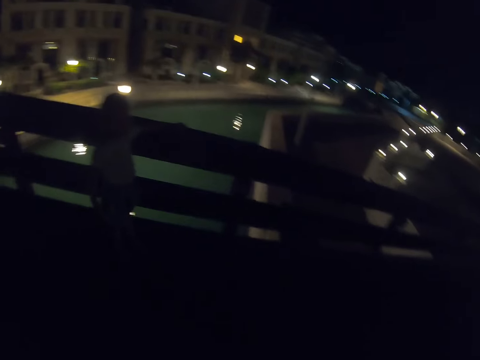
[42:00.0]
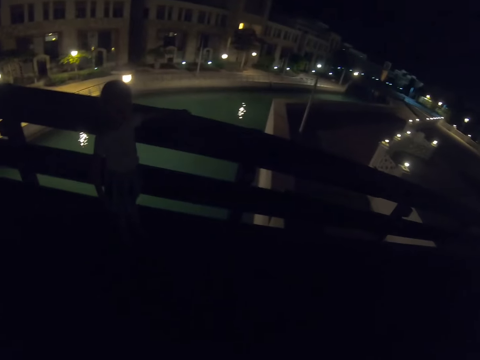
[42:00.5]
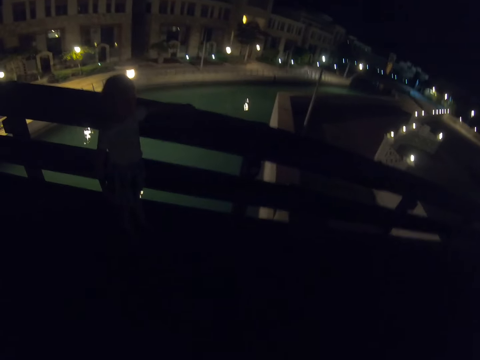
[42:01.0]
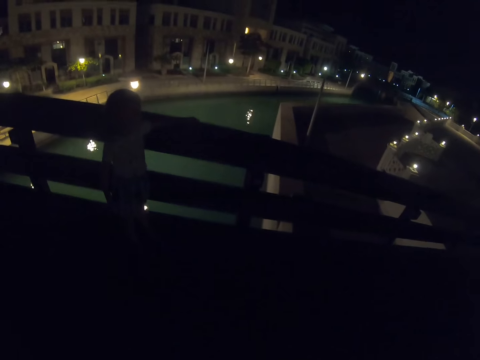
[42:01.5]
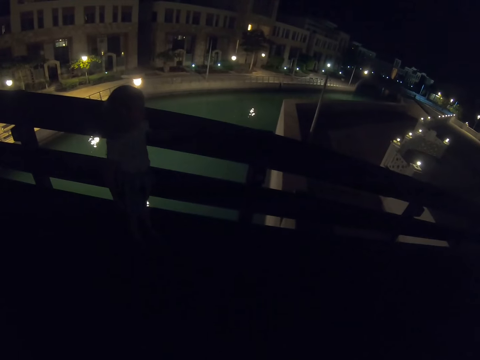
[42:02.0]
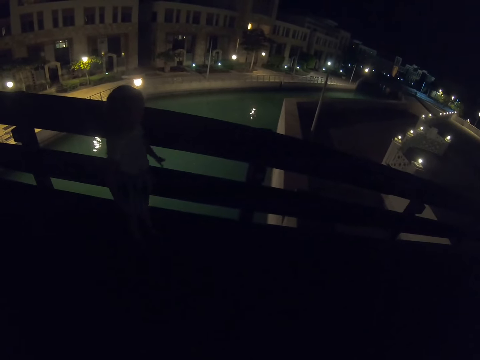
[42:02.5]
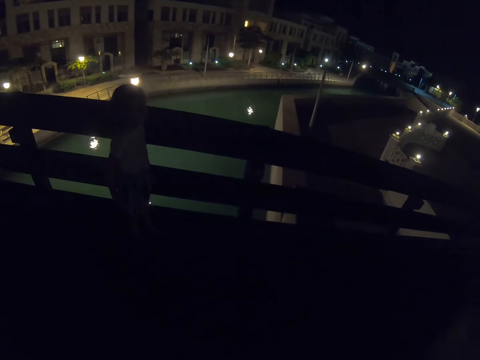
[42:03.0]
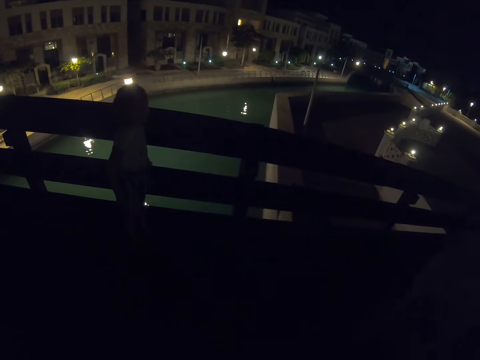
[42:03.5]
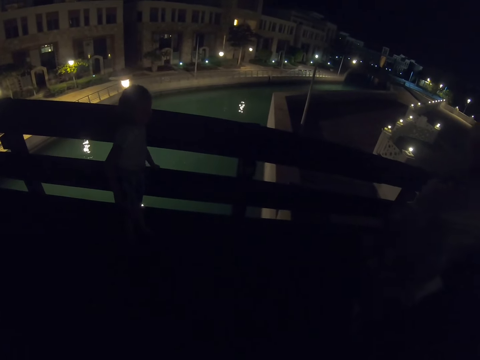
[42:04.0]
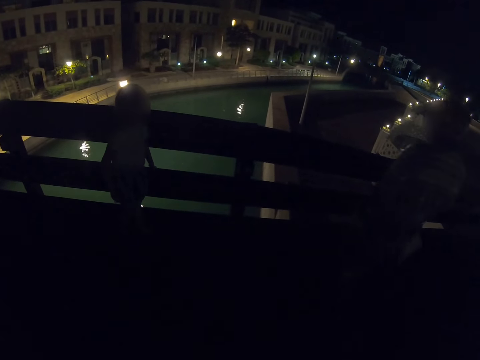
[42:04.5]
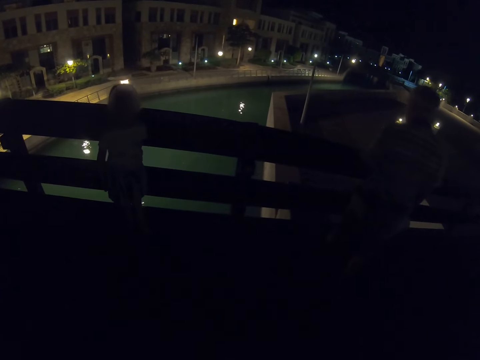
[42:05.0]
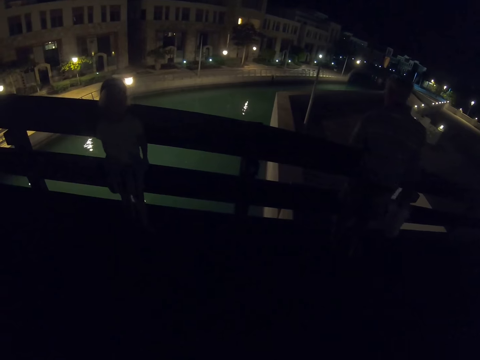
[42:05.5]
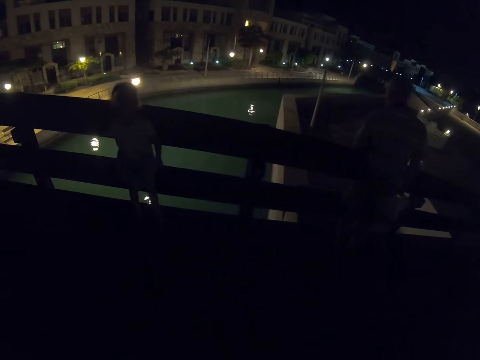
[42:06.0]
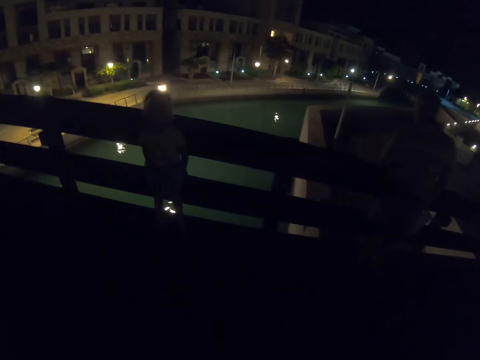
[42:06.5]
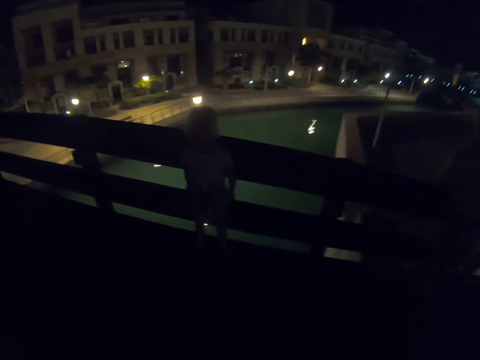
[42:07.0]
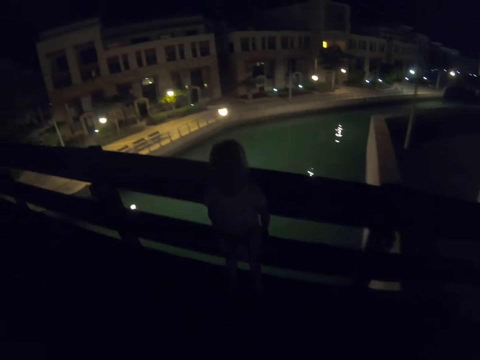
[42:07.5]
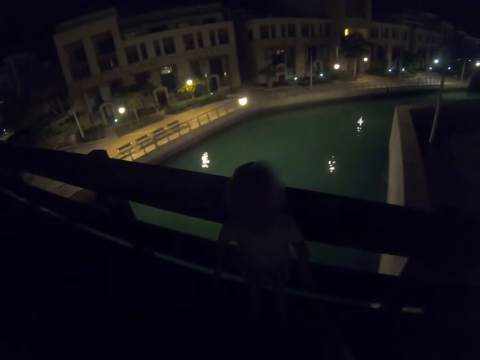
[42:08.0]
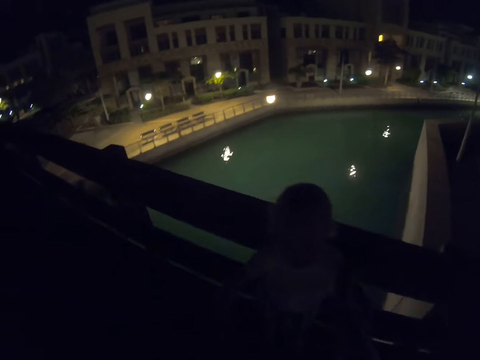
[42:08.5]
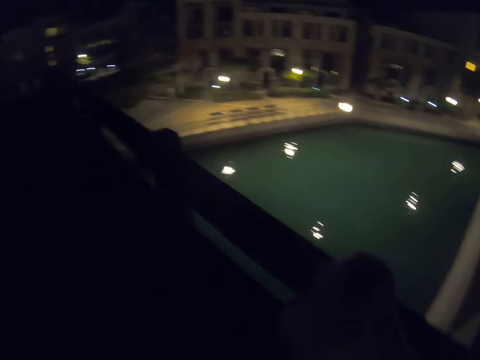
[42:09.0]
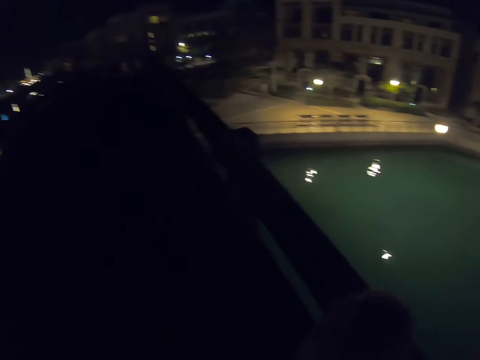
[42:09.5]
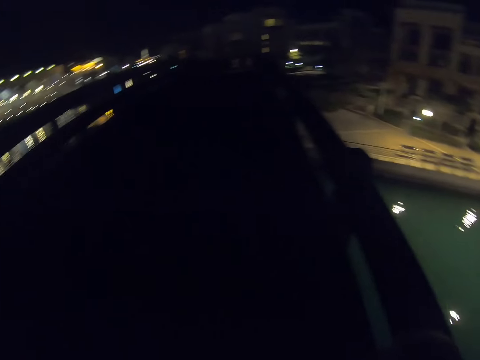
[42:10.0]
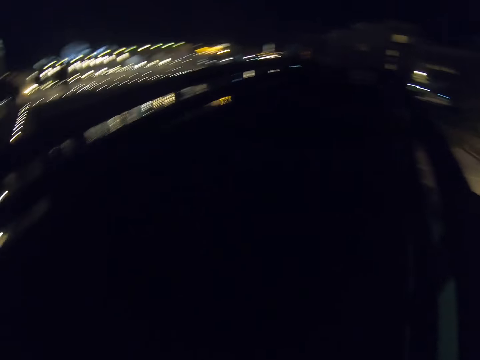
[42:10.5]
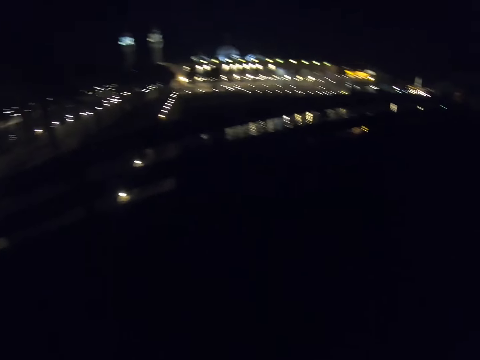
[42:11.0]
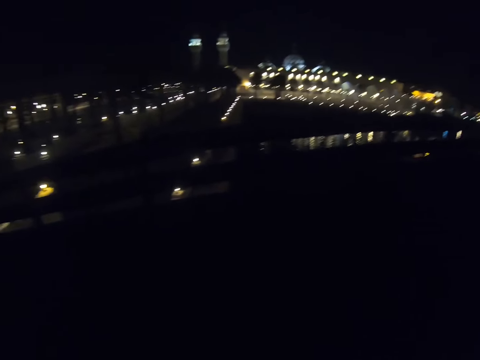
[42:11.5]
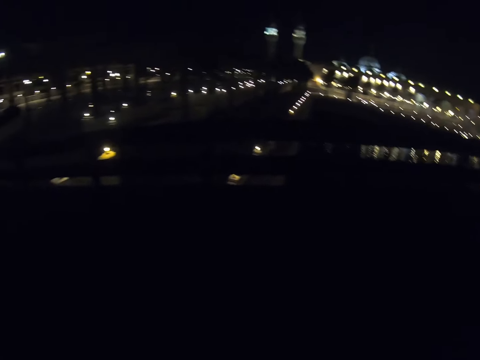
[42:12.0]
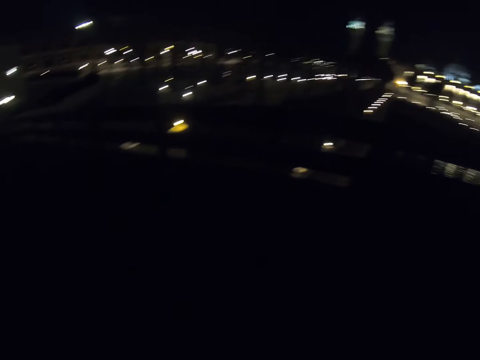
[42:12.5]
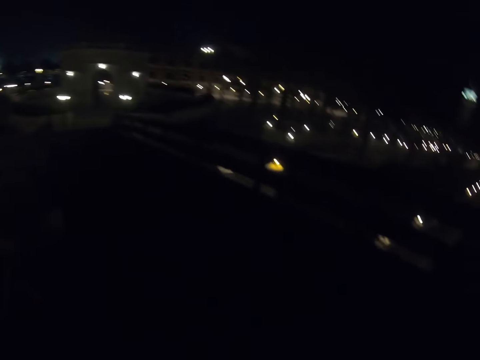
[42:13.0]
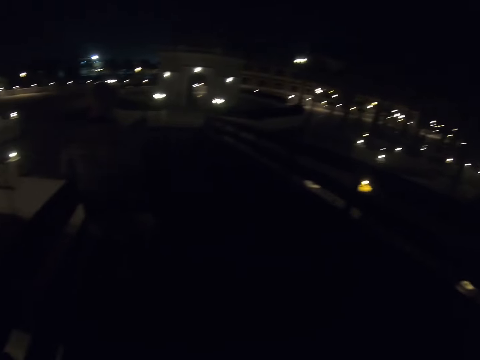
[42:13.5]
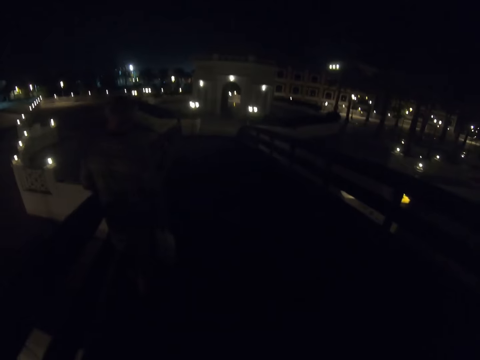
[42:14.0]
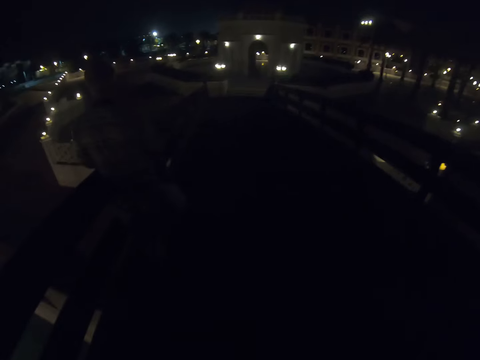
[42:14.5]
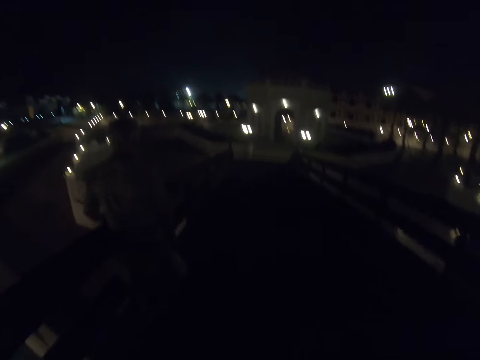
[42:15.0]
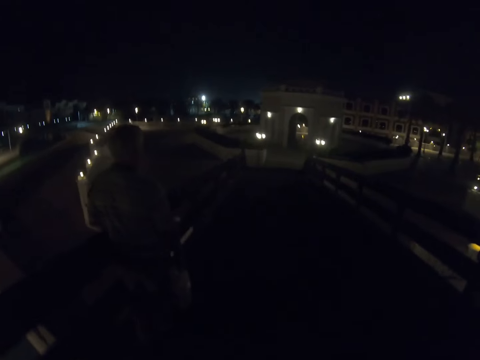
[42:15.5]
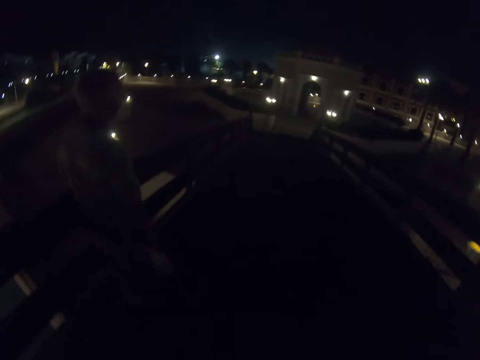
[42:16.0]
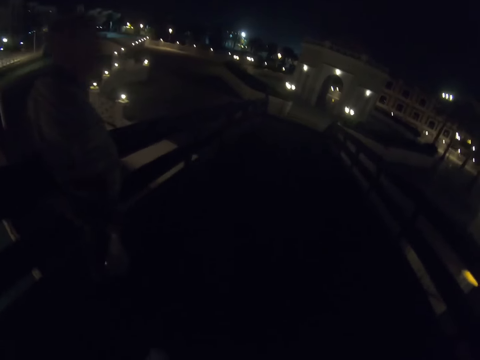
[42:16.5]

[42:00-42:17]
The camera wearer looks at a person. They look around.

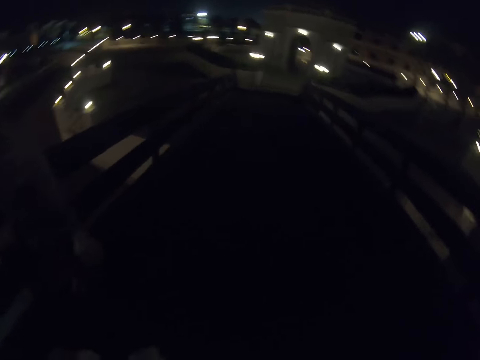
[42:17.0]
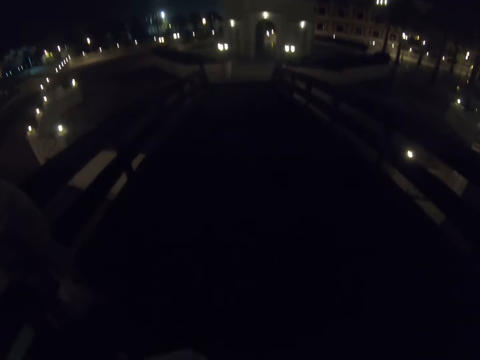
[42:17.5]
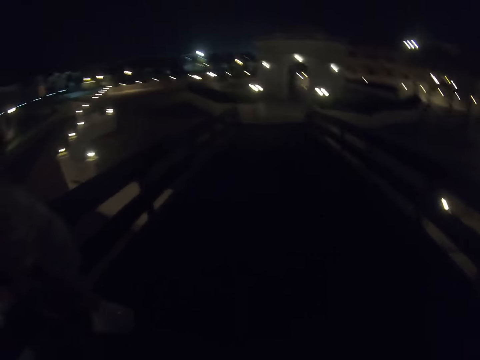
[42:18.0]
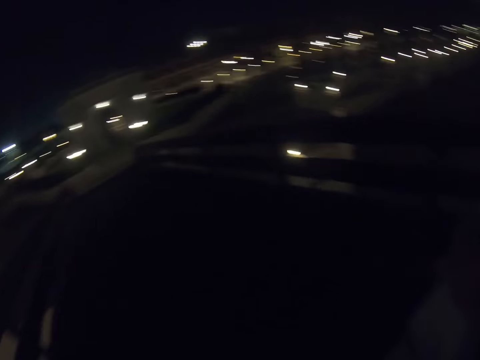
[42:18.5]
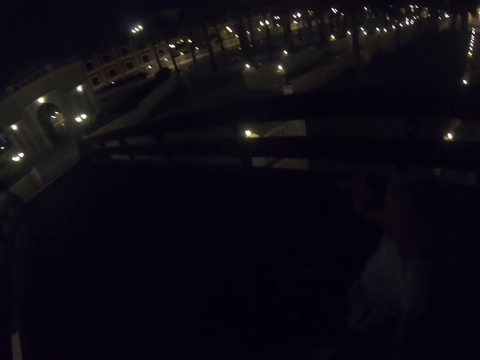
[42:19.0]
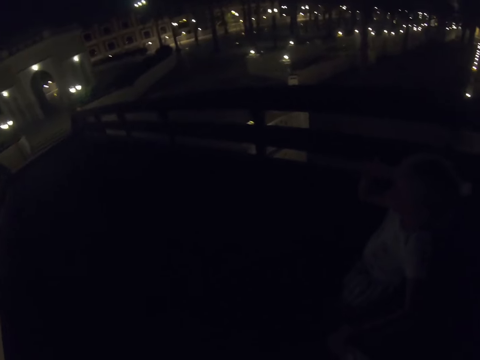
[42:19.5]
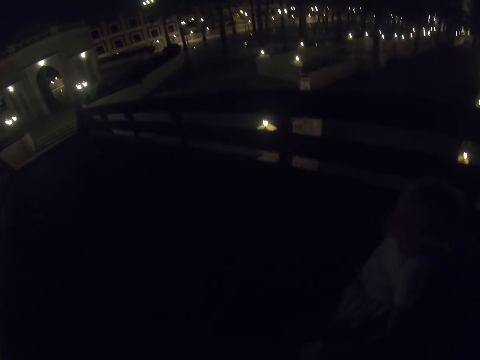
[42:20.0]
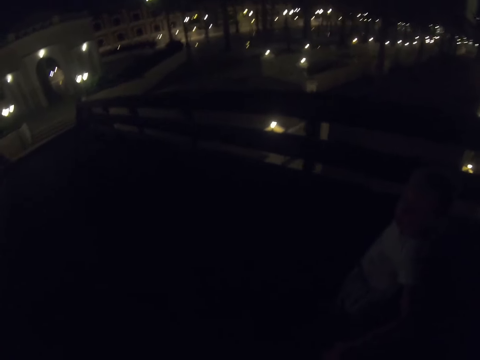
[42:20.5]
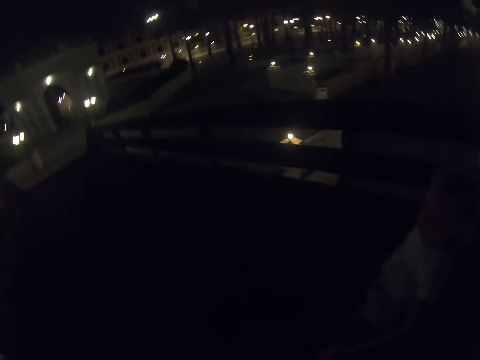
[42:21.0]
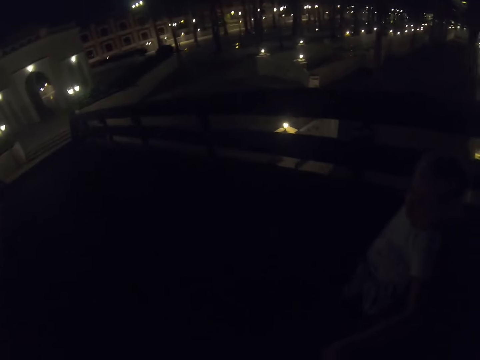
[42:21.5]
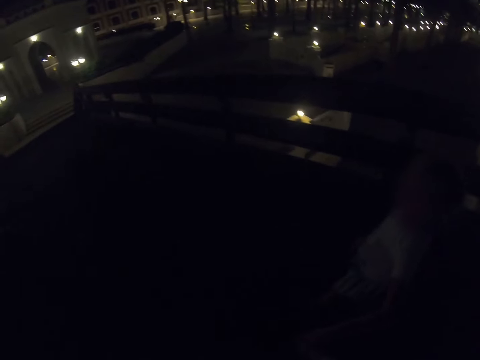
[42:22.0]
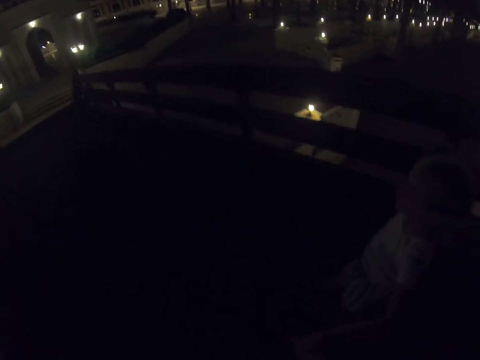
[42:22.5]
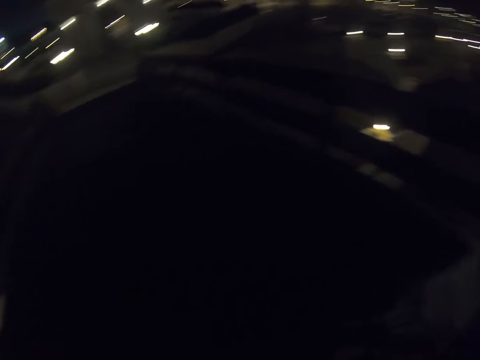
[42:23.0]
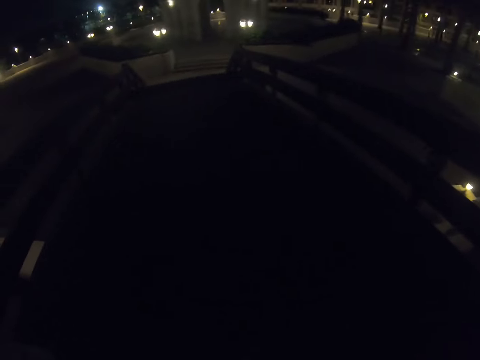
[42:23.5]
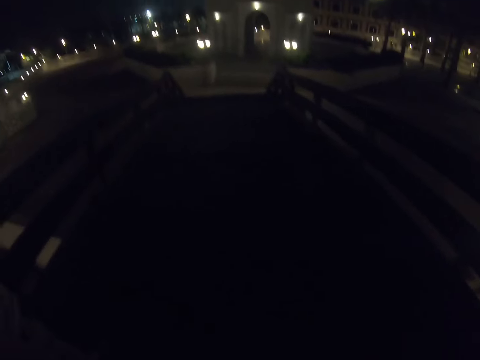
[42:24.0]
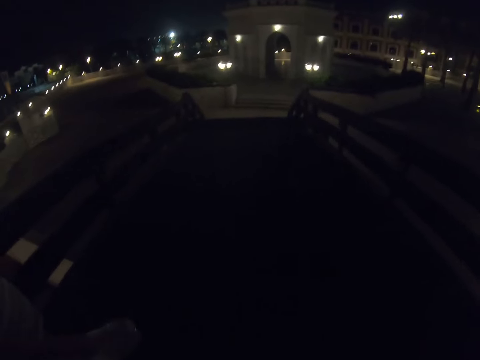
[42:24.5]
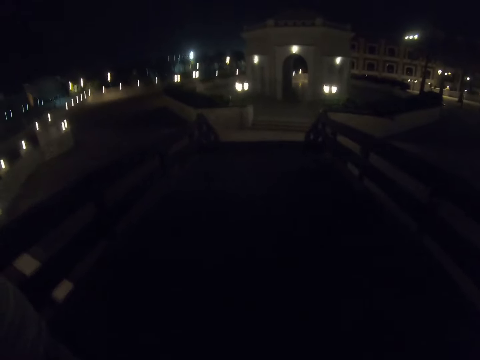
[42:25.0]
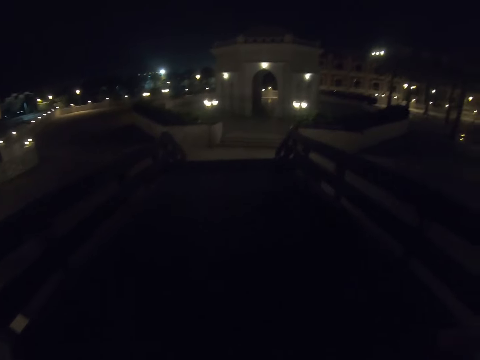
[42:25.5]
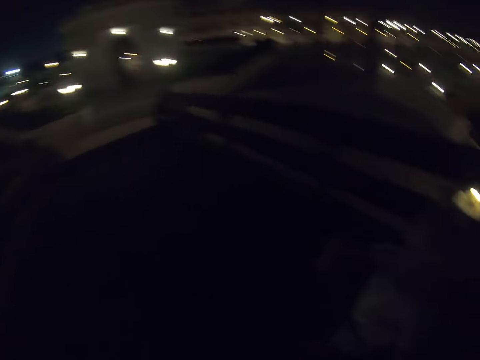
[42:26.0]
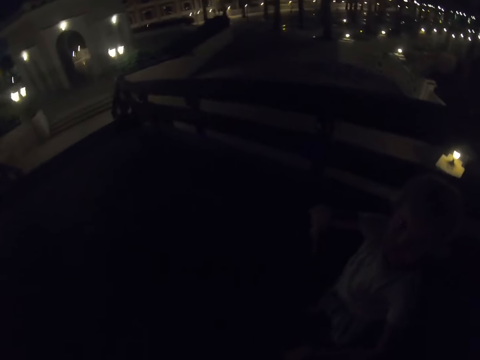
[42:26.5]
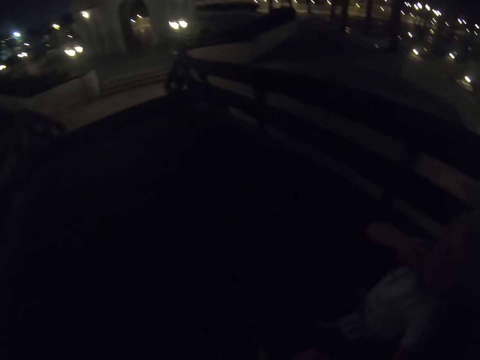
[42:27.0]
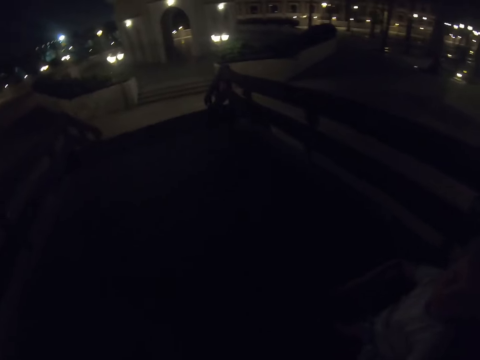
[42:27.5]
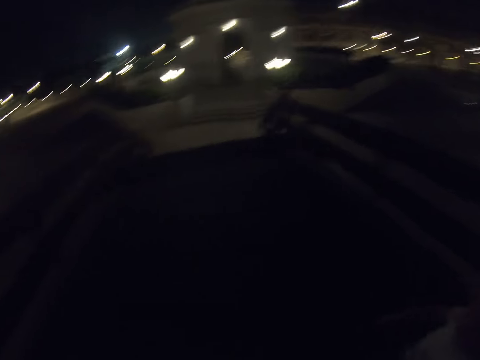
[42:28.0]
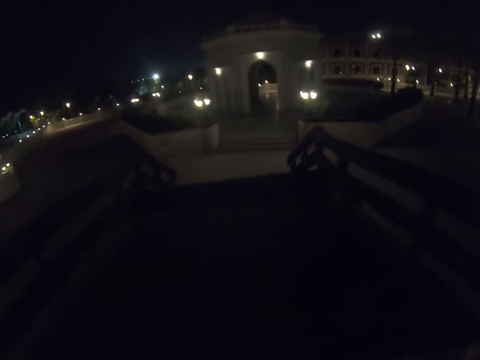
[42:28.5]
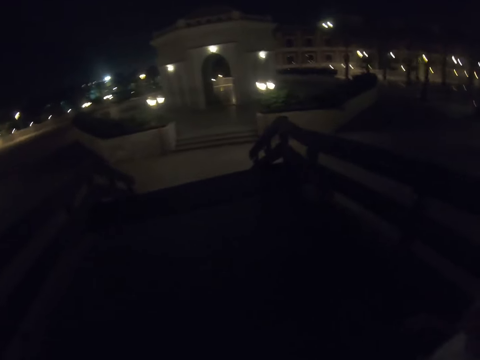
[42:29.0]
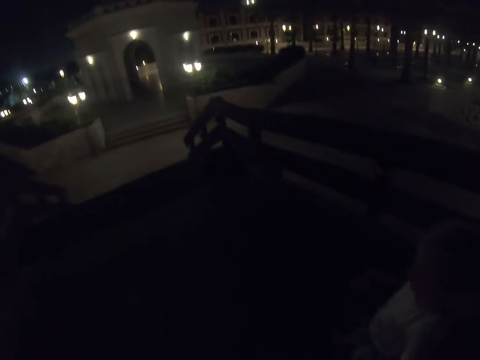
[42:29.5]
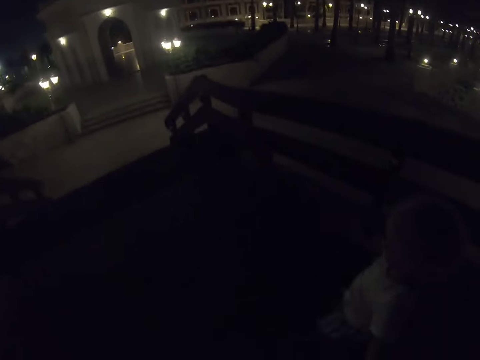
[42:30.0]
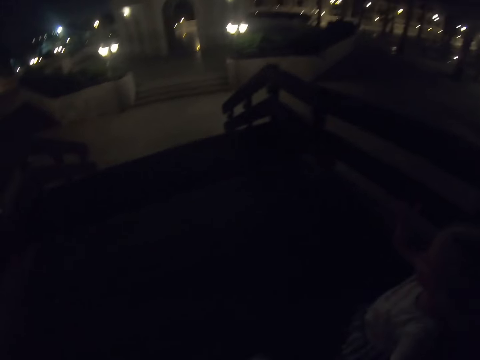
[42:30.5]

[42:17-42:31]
The camera wearer walks on the foot bridge.
